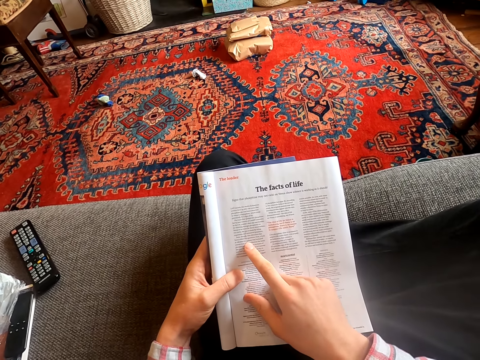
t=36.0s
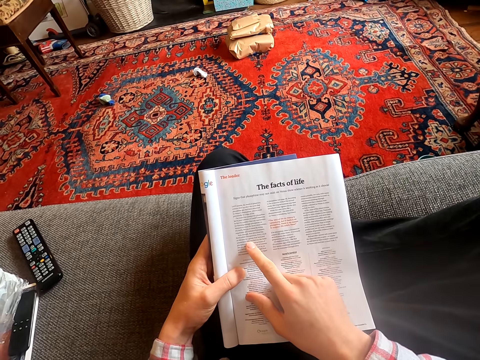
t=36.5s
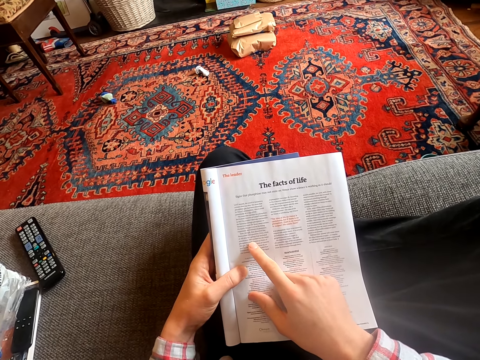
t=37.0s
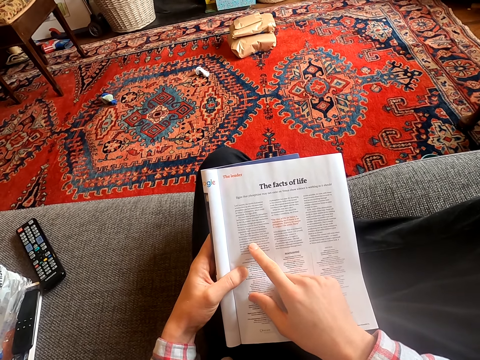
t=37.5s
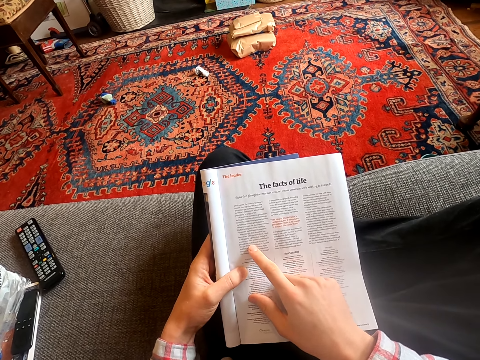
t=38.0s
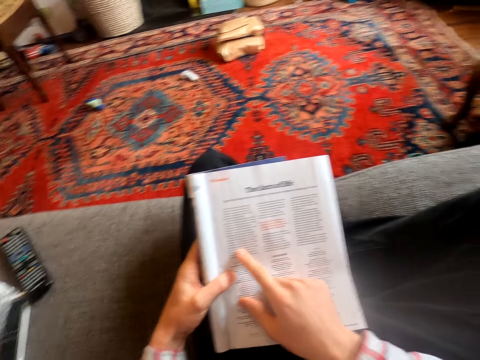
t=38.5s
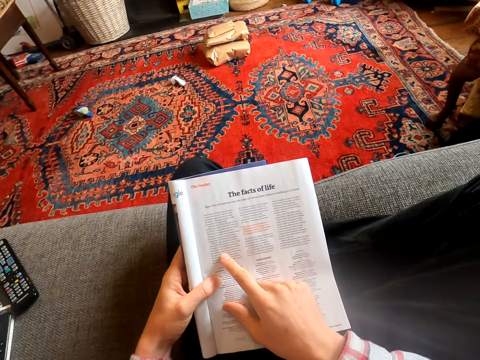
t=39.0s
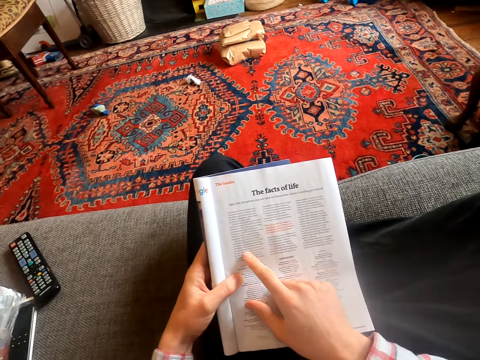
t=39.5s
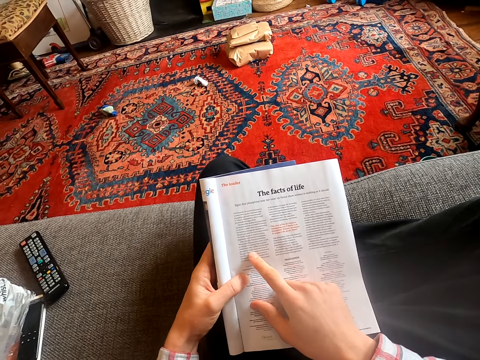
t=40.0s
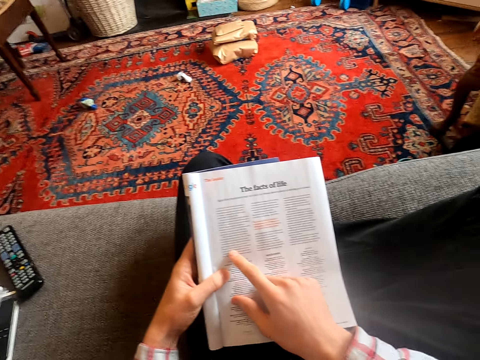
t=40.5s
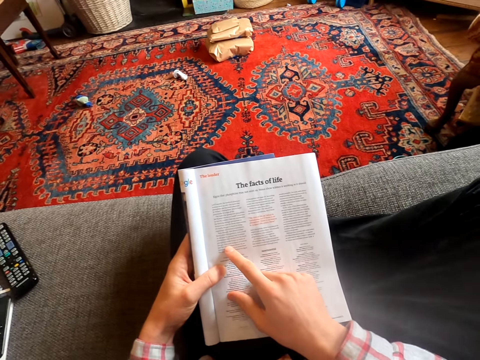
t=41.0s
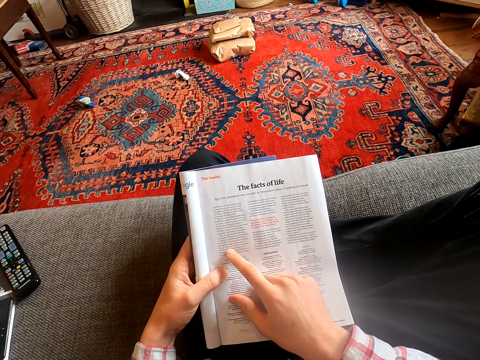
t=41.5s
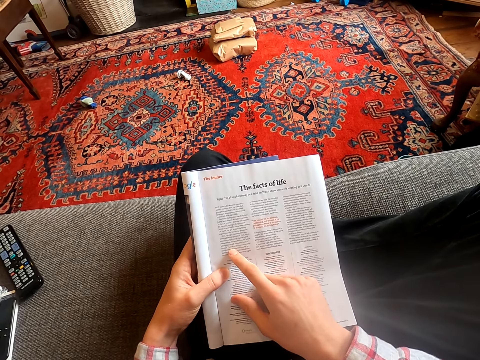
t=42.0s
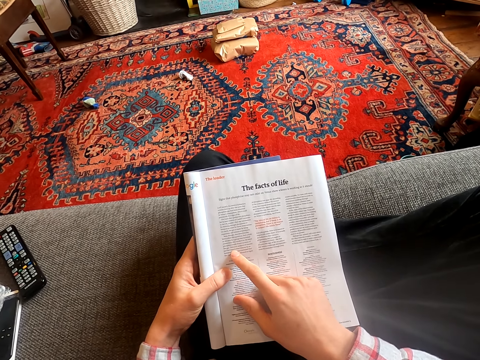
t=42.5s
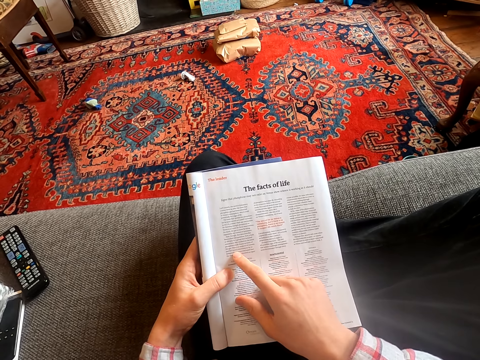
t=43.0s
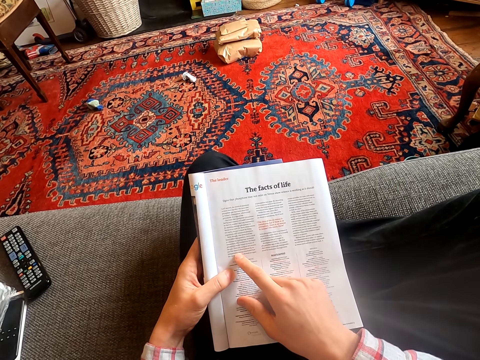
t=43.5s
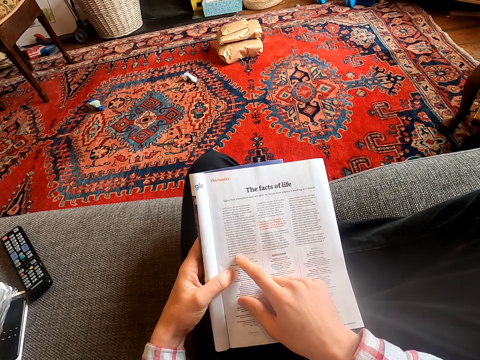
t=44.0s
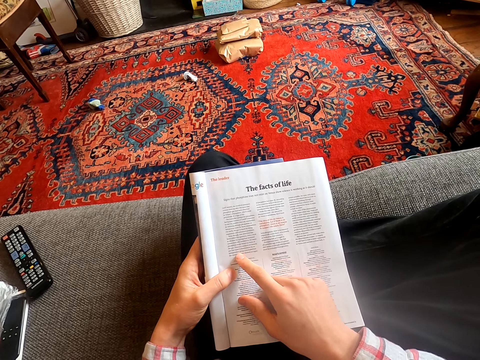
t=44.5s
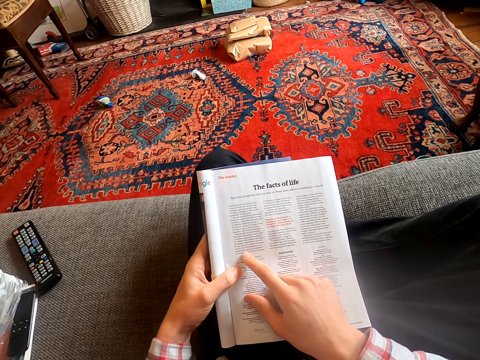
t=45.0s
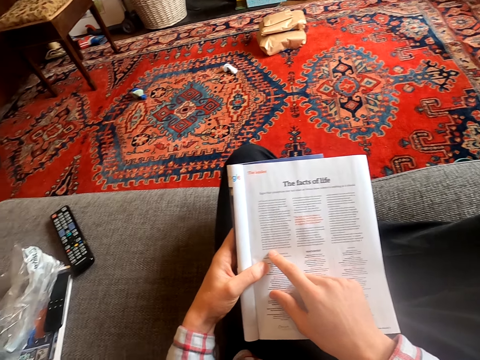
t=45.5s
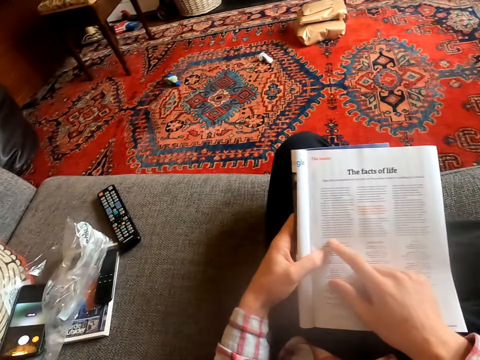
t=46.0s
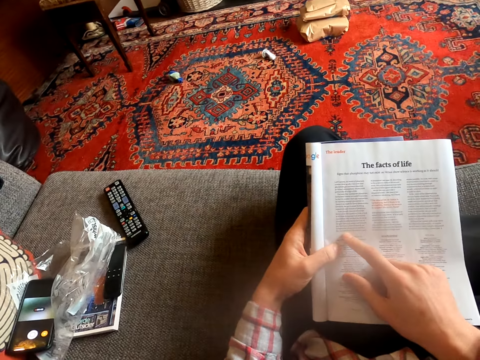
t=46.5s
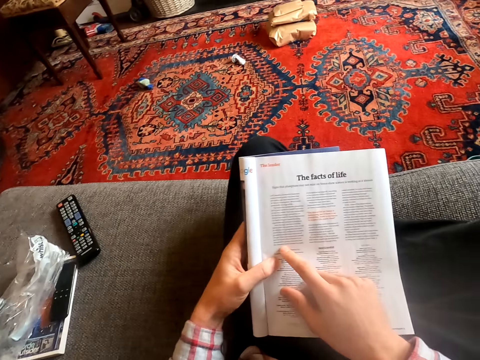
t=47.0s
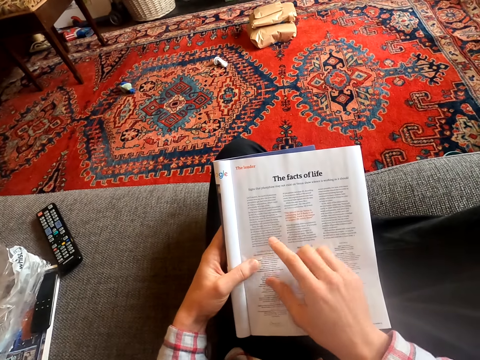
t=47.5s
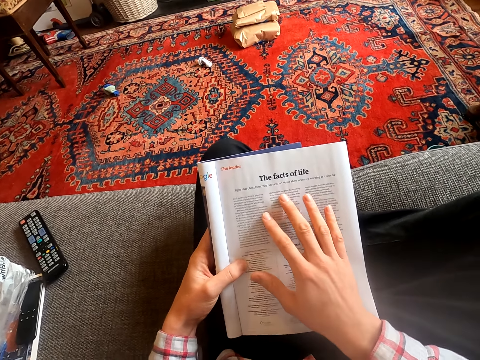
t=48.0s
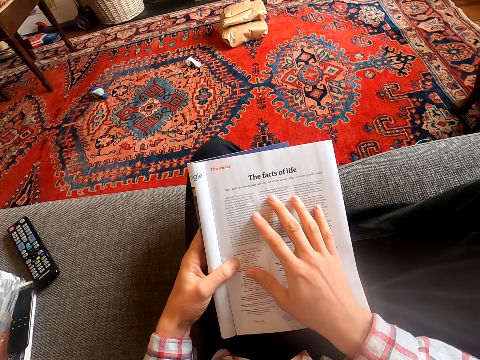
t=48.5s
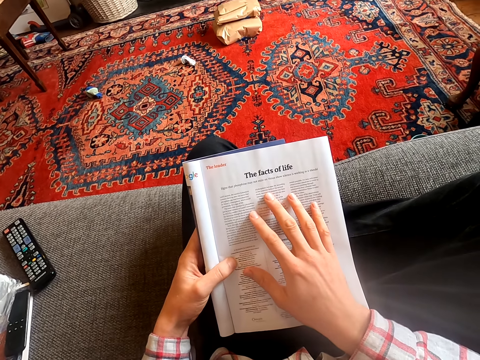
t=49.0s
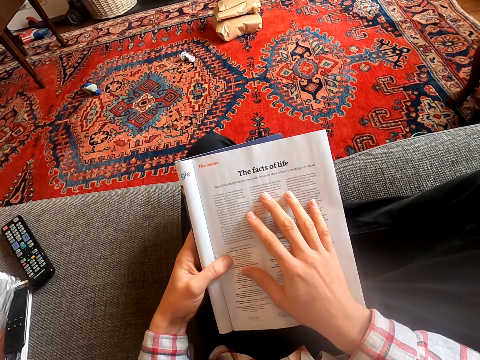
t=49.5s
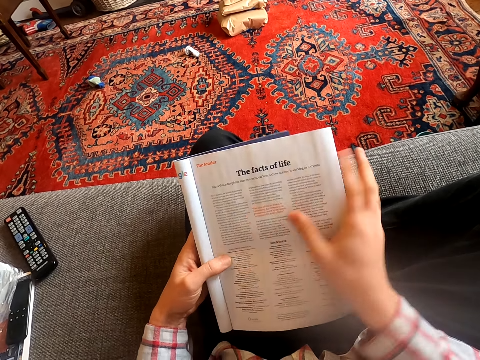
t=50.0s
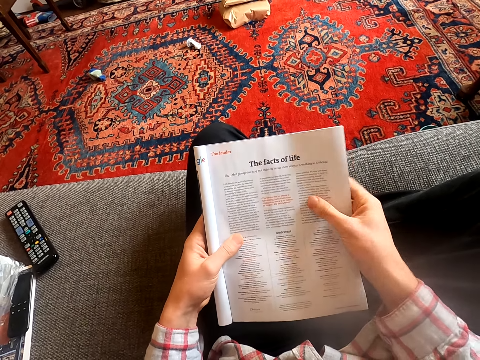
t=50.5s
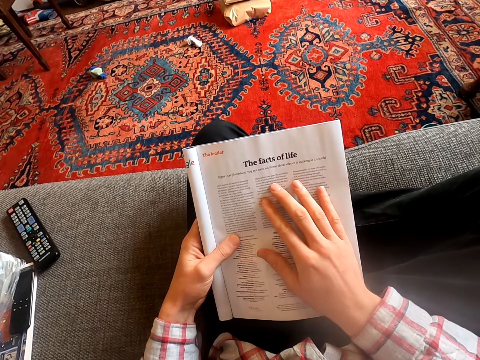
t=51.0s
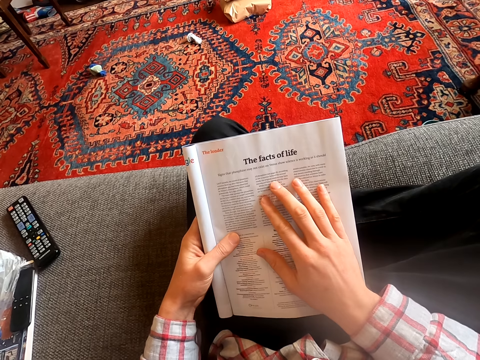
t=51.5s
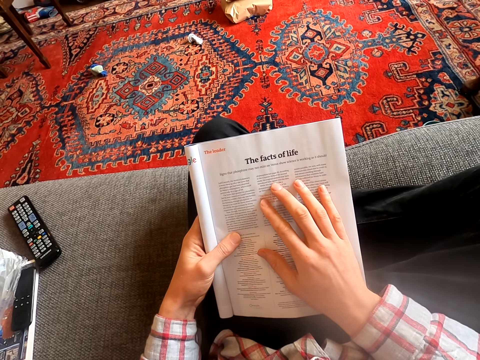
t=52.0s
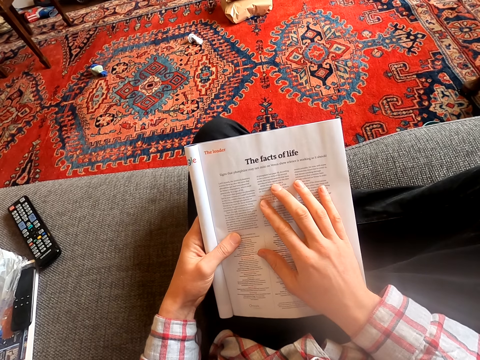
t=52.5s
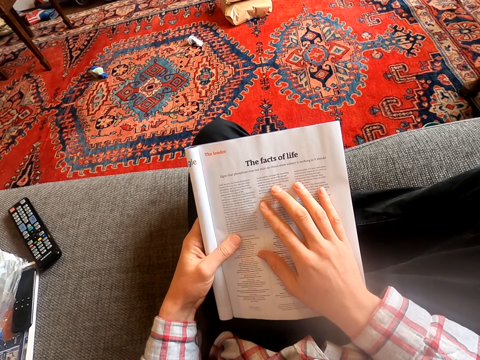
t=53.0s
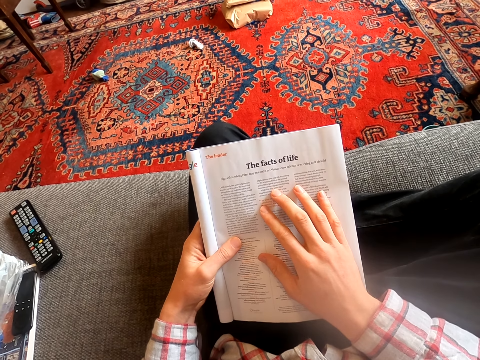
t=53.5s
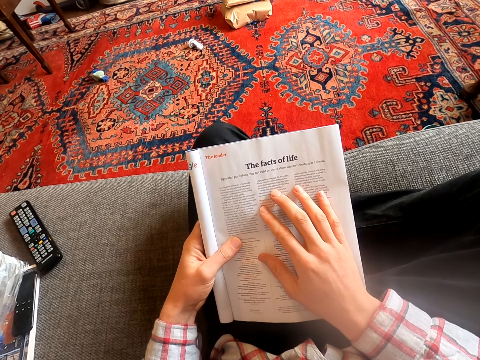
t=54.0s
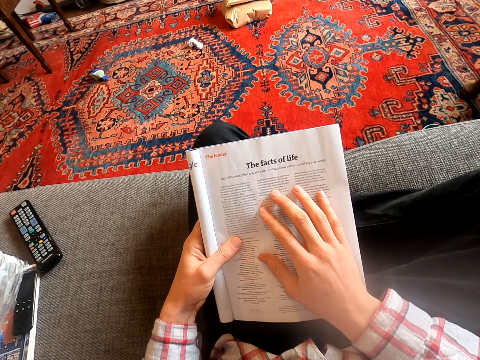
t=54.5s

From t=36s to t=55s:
The camera wearer moves his head. He stares at the book. He touches the book. He holds the book. He touches the book.

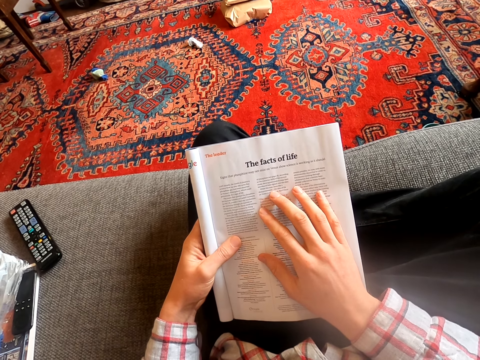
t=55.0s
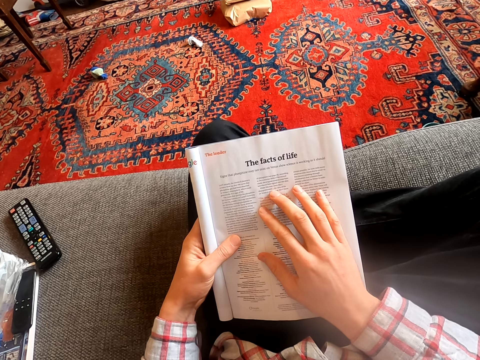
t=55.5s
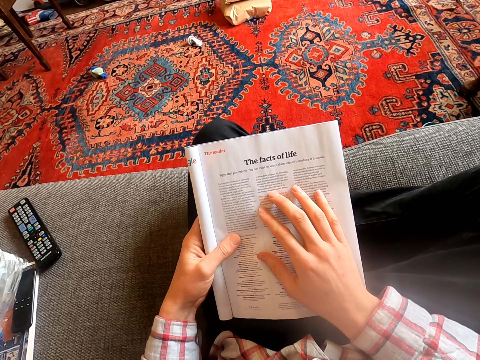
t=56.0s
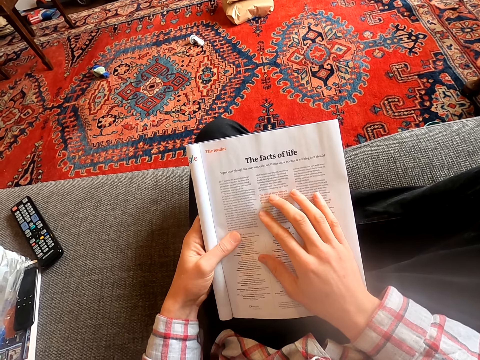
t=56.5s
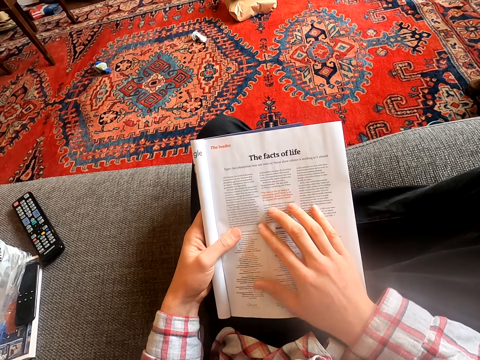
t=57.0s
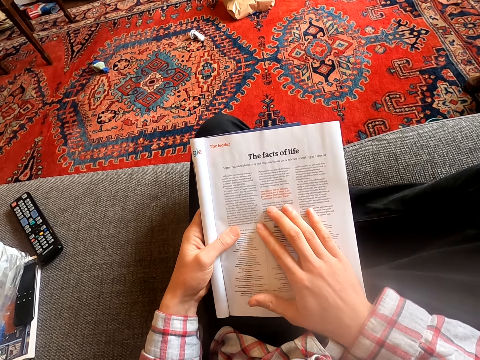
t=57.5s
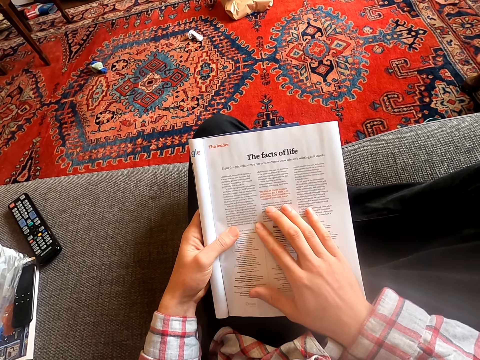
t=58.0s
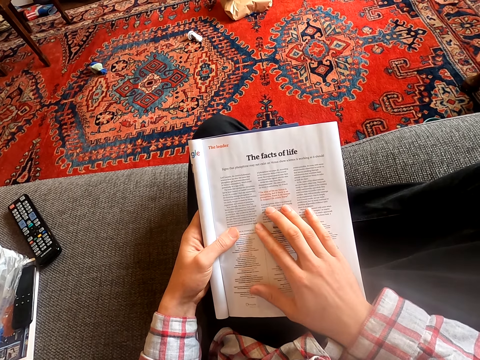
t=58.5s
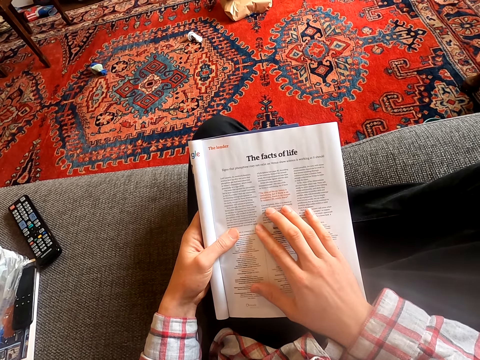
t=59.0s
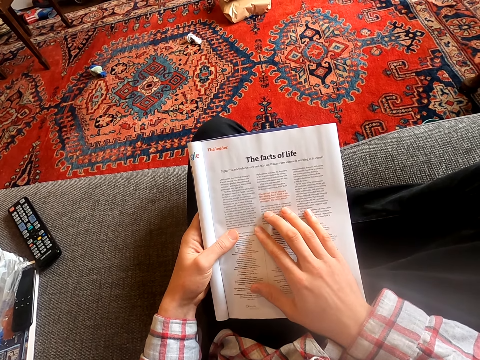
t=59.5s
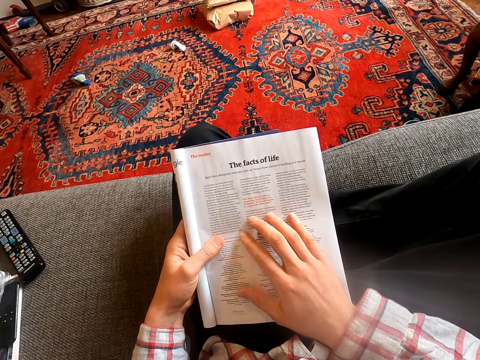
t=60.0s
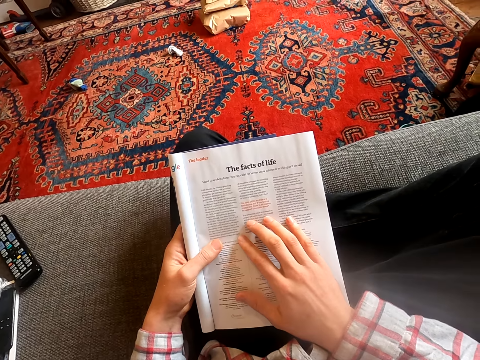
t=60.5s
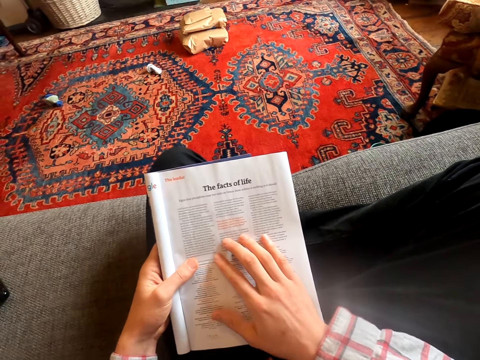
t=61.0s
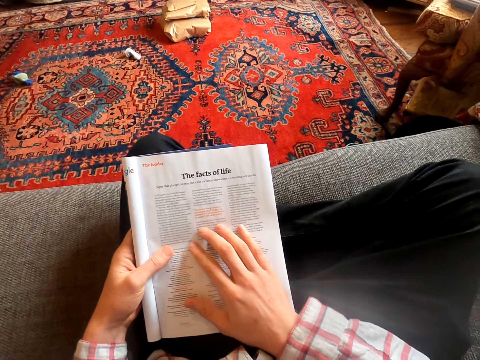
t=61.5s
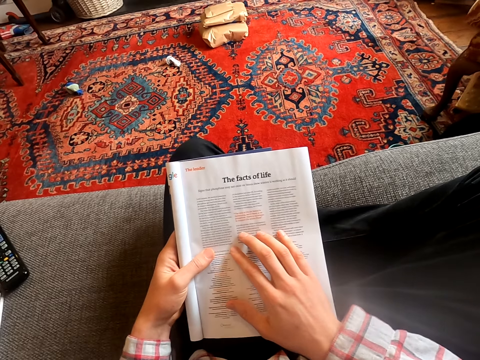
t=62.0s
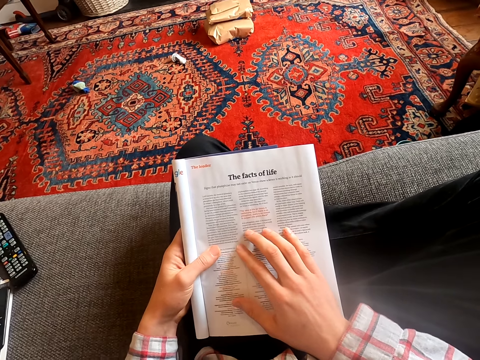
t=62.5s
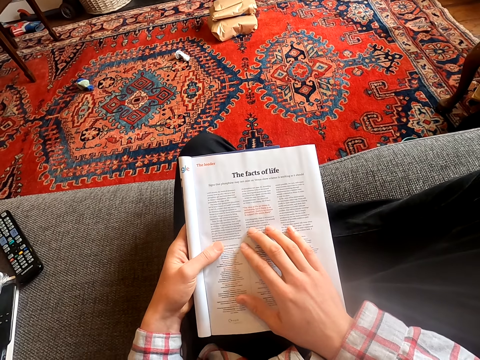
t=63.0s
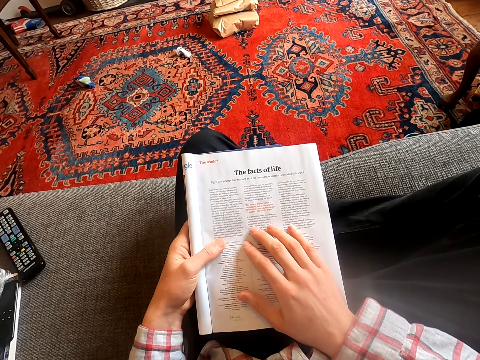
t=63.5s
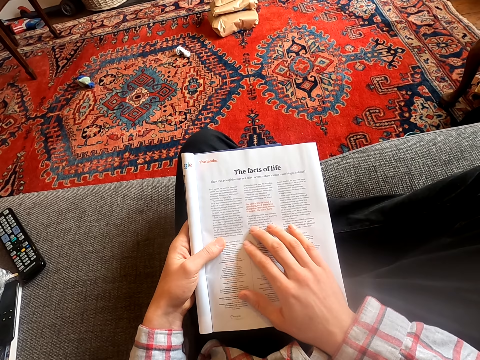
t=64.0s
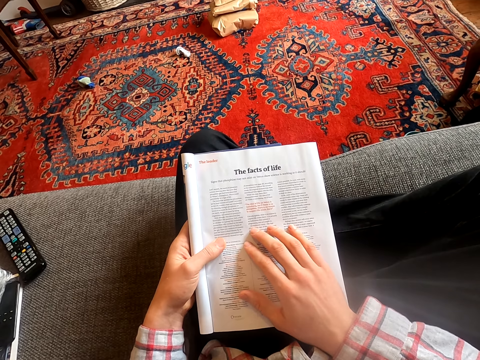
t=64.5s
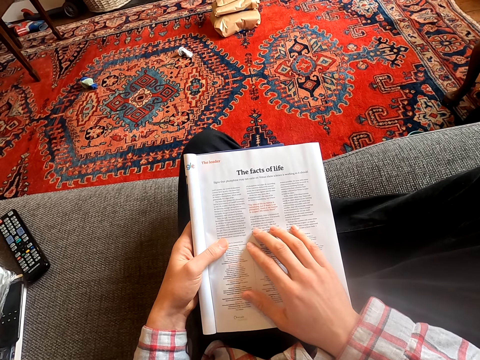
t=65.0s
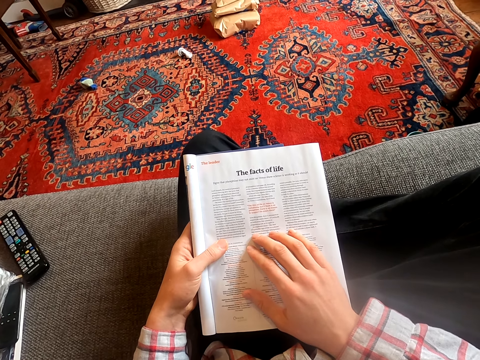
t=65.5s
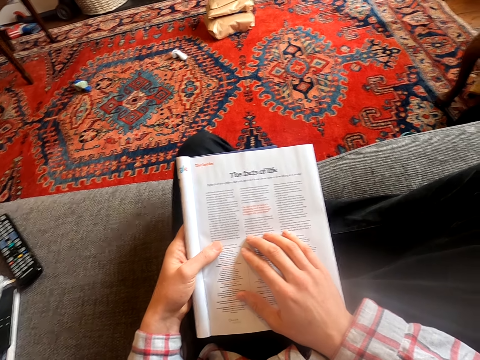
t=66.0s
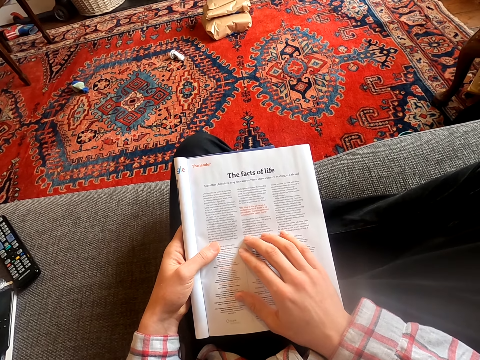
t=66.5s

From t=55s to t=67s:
The camera wearer stares at the book. They stare at the booklet.
